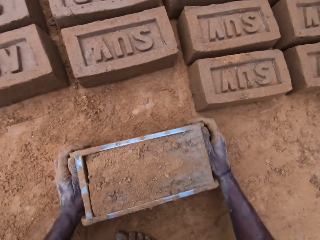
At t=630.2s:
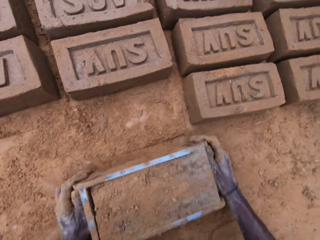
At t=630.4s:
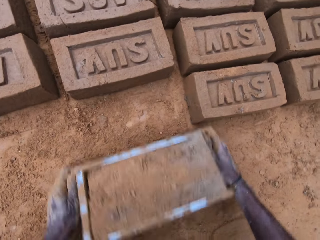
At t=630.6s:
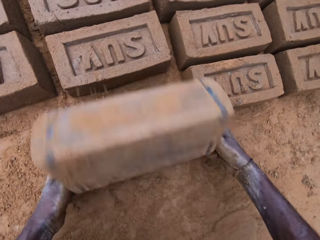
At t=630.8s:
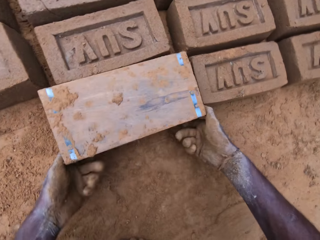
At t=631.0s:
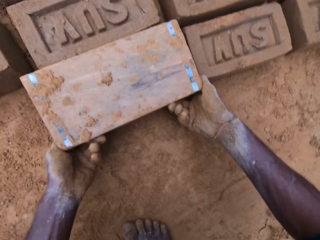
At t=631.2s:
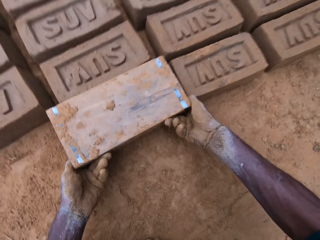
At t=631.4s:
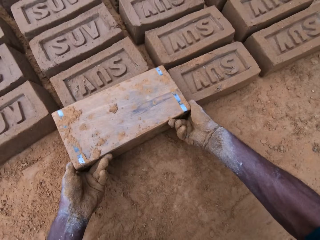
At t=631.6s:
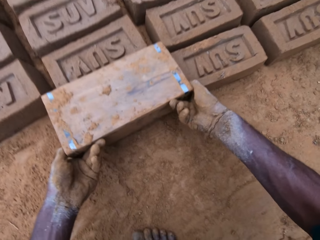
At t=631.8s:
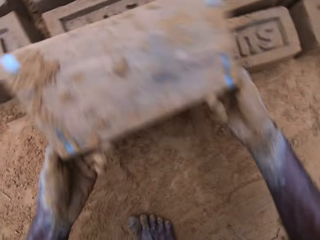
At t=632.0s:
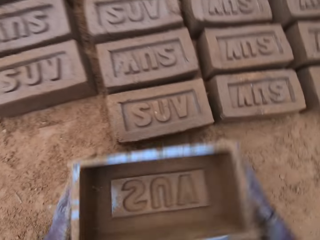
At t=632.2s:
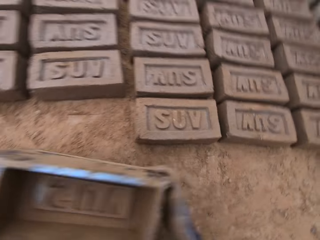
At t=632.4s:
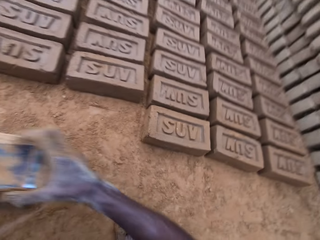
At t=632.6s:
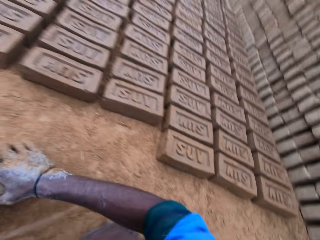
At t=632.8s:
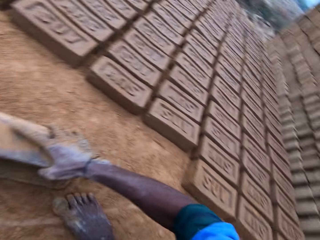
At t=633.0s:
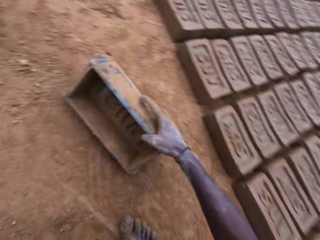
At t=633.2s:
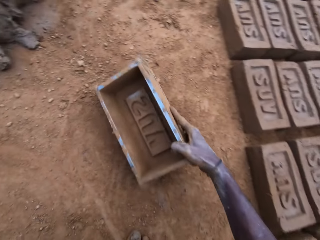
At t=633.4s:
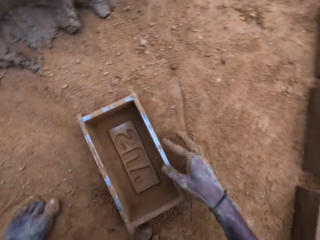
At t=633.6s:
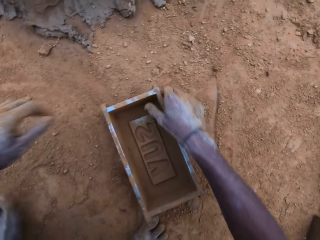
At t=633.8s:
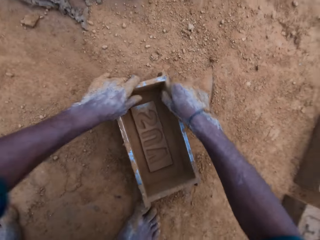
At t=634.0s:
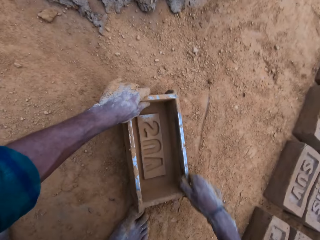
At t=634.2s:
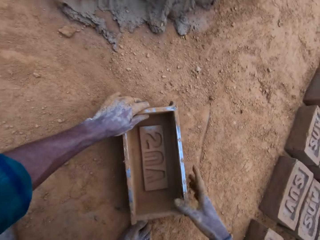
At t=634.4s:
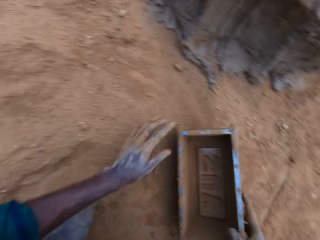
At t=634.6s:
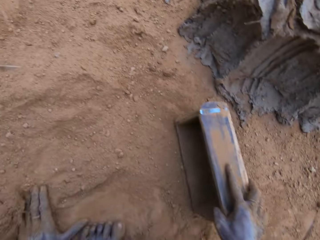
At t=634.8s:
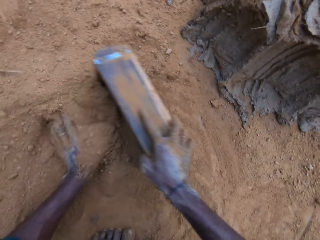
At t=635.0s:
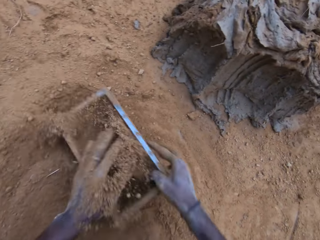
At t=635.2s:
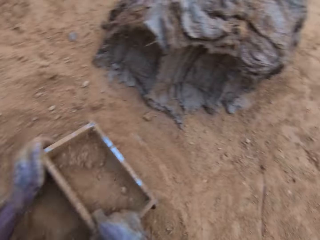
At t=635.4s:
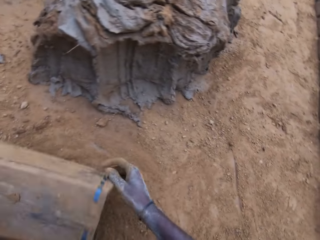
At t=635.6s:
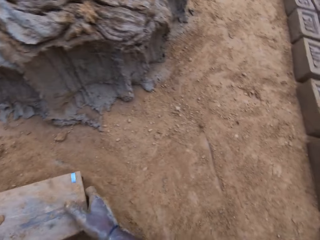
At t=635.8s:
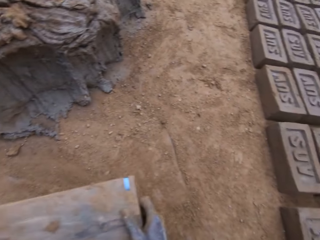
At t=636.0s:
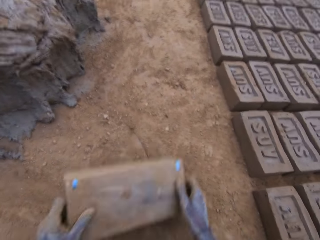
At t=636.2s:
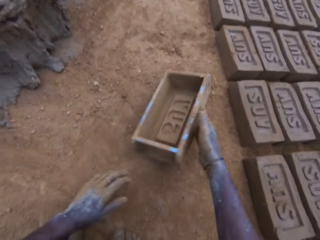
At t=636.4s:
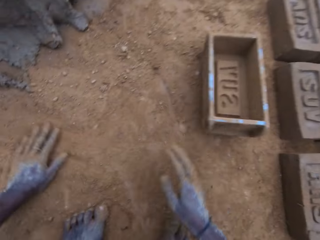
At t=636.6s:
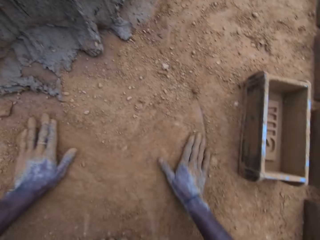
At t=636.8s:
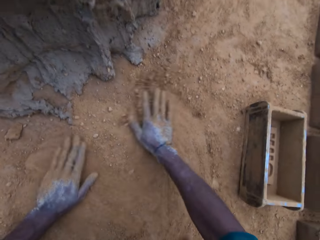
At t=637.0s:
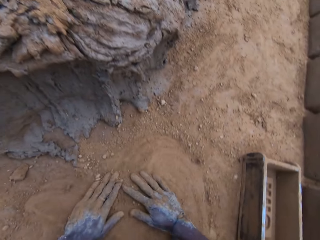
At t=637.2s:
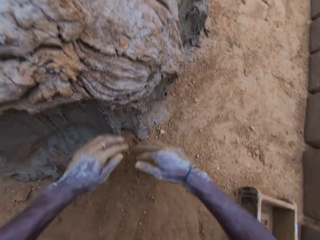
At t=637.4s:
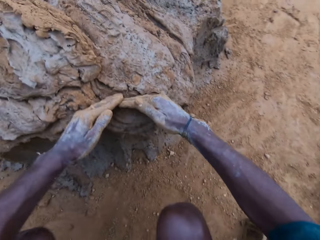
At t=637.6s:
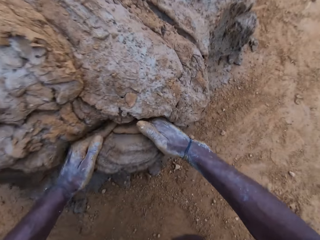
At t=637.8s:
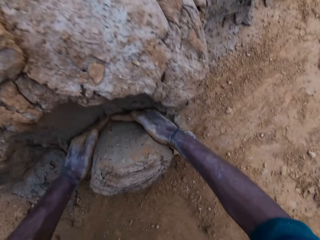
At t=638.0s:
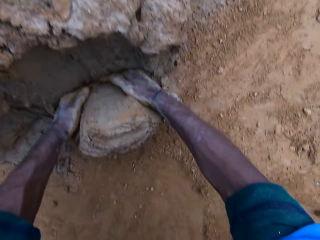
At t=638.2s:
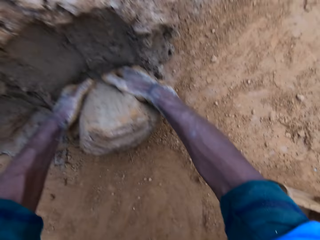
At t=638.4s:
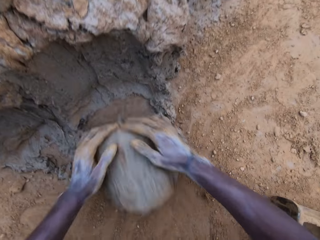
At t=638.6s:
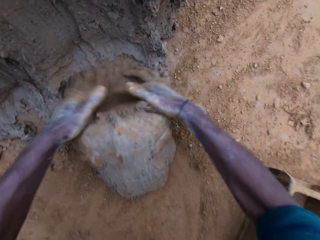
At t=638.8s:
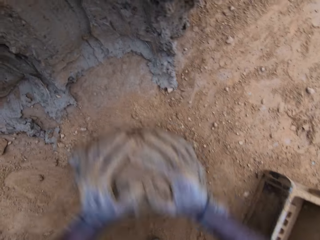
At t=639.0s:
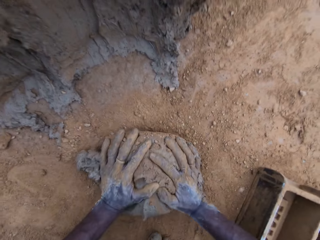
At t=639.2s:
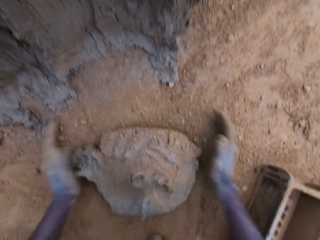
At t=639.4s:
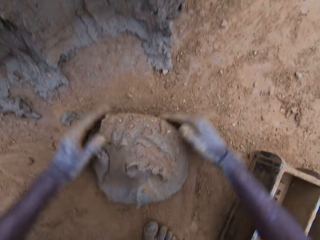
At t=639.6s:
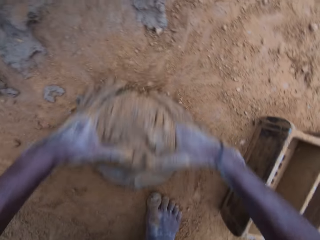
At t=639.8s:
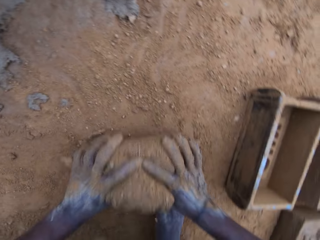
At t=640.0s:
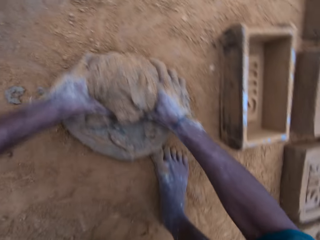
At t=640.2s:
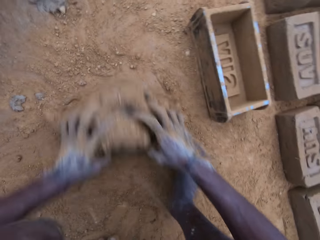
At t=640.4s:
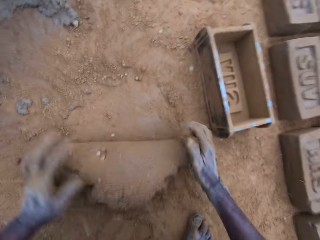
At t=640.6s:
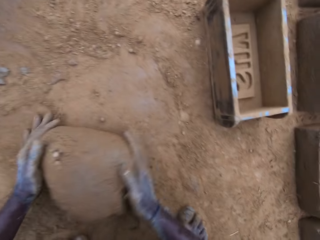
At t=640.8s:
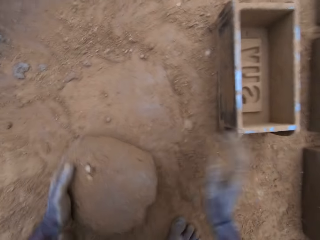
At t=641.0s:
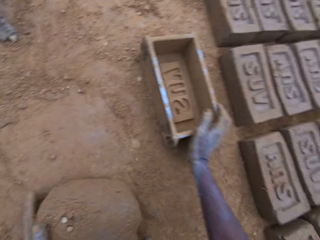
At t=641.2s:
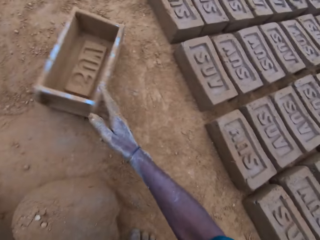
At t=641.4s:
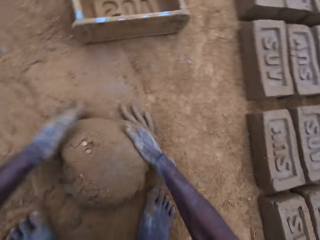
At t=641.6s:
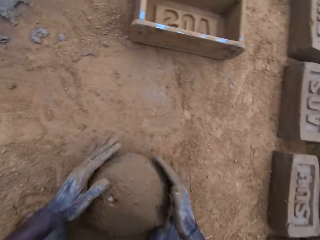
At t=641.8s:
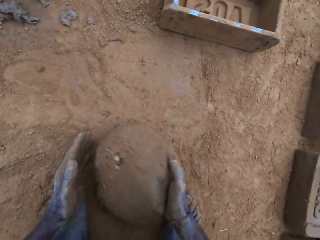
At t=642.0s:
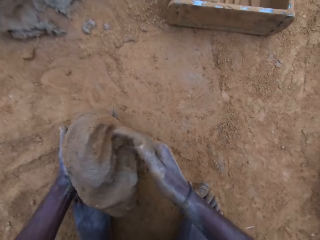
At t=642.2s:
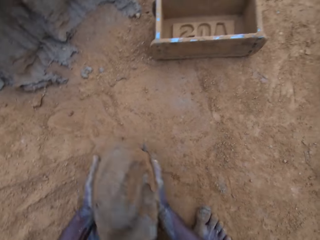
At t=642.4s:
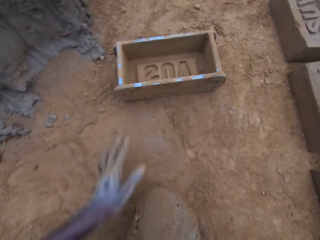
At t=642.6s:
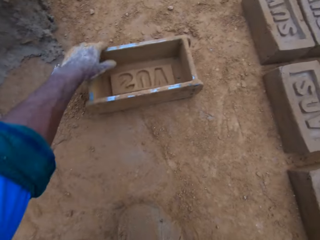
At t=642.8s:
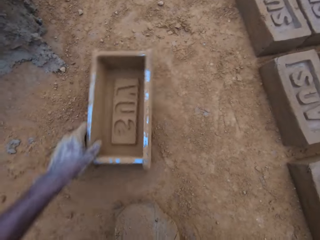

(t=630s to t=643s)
The camera wearer drops the mold. He turns the mold. He removes the mold from the block gently. He drops the mold on the ground. He cleans the edges of the mold with his hands. He wipes the mold with soil. He fills the mold with sand. He pours the sand away. He drops the mold. He rubs his hands on the ground. He spreads the soil on the ground. He scoops mortar or mud with his hands. He rolls the mud on the ground. He mixes the mortar on the ground. He pushes the mold on the ground. He lifts the mold.

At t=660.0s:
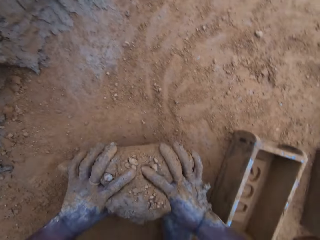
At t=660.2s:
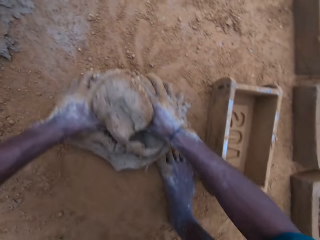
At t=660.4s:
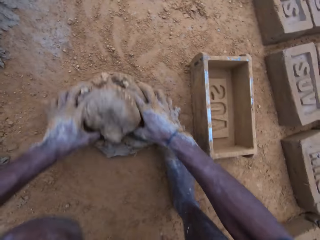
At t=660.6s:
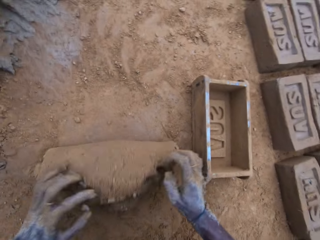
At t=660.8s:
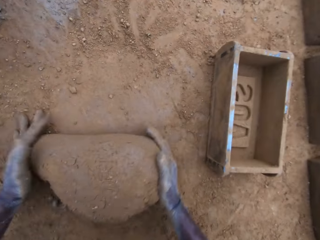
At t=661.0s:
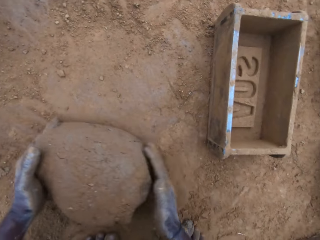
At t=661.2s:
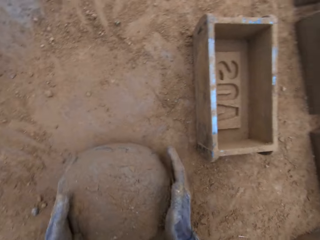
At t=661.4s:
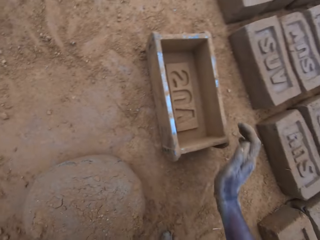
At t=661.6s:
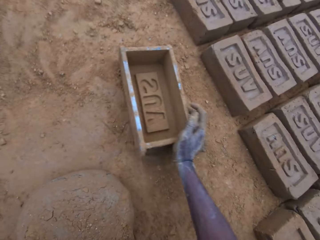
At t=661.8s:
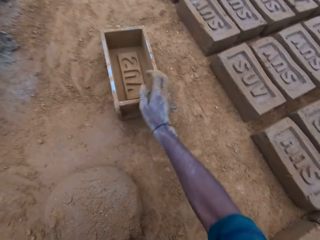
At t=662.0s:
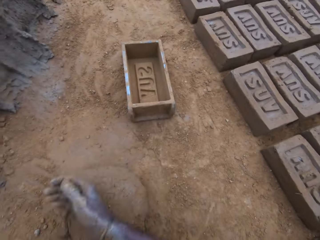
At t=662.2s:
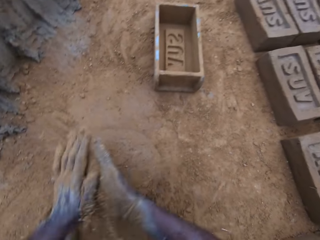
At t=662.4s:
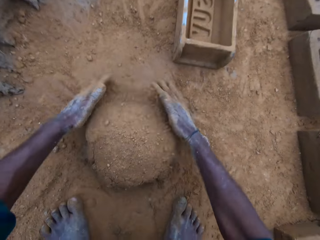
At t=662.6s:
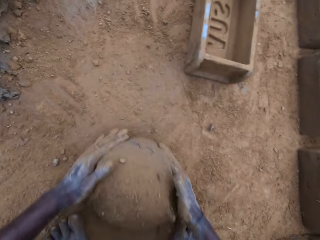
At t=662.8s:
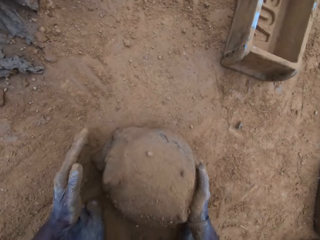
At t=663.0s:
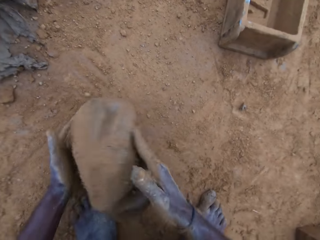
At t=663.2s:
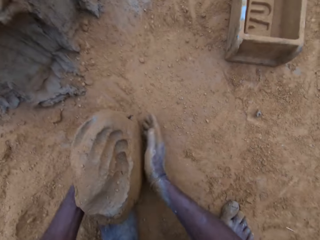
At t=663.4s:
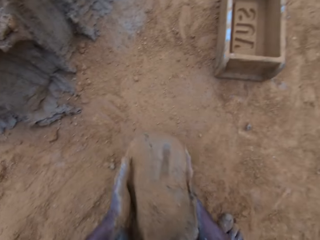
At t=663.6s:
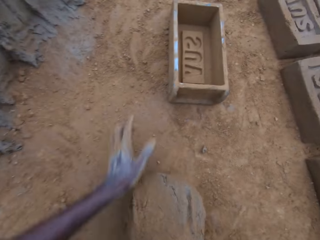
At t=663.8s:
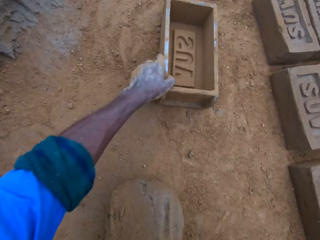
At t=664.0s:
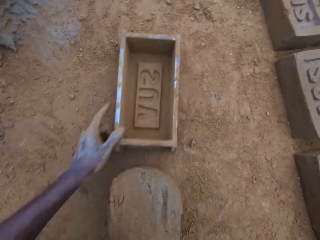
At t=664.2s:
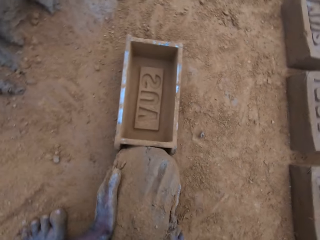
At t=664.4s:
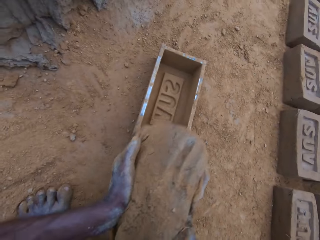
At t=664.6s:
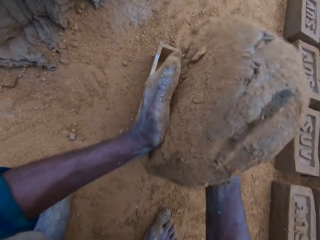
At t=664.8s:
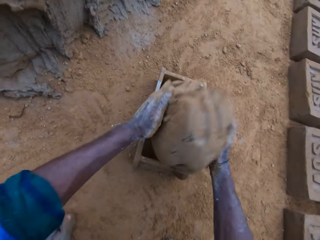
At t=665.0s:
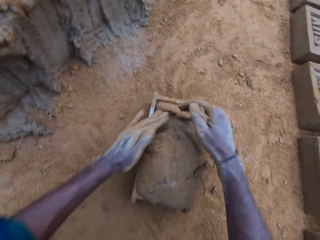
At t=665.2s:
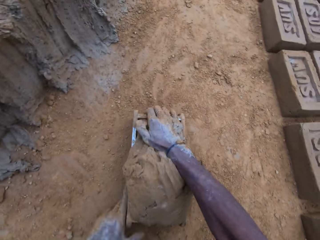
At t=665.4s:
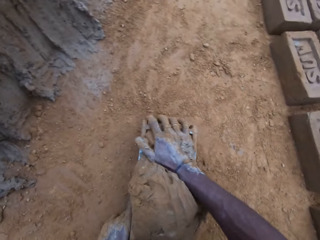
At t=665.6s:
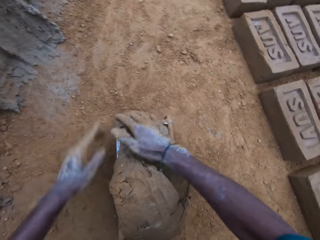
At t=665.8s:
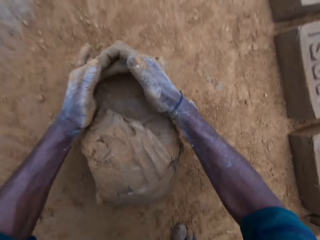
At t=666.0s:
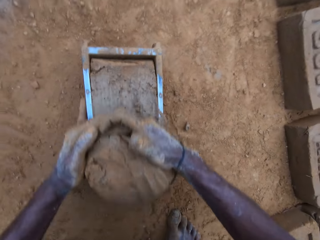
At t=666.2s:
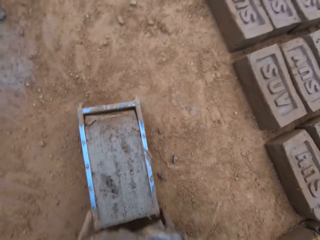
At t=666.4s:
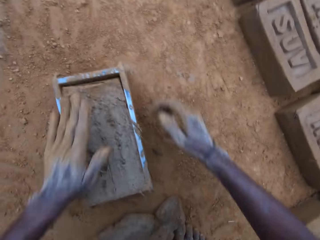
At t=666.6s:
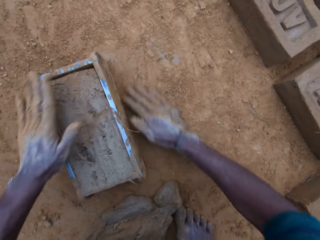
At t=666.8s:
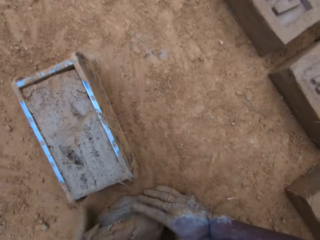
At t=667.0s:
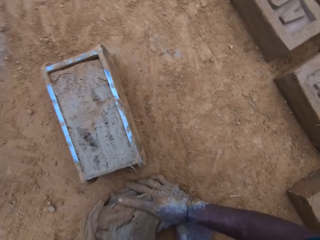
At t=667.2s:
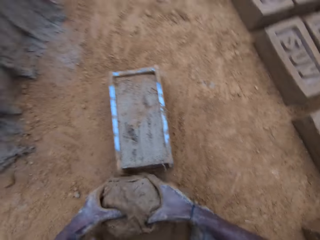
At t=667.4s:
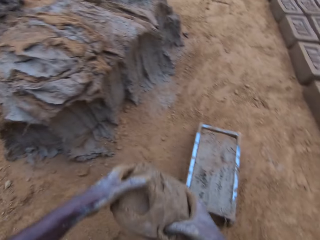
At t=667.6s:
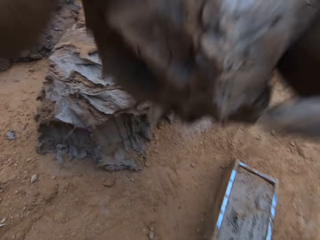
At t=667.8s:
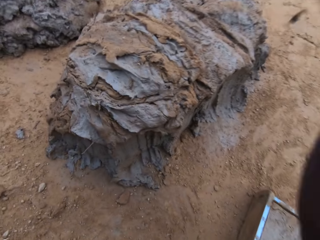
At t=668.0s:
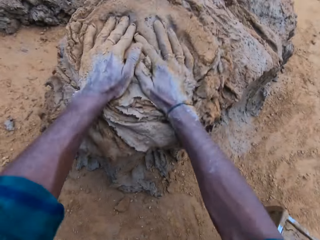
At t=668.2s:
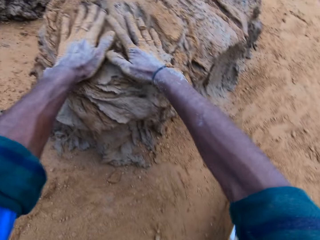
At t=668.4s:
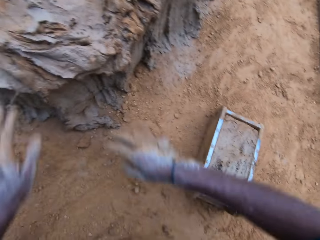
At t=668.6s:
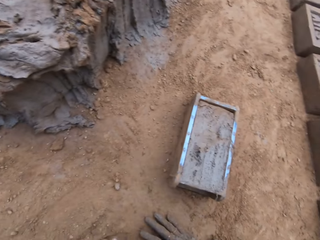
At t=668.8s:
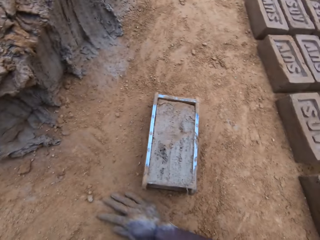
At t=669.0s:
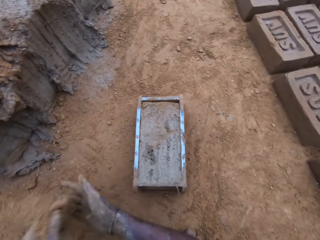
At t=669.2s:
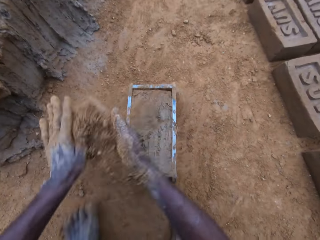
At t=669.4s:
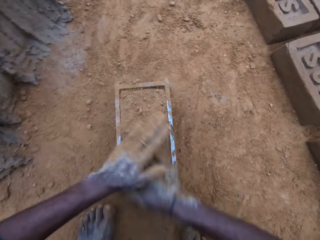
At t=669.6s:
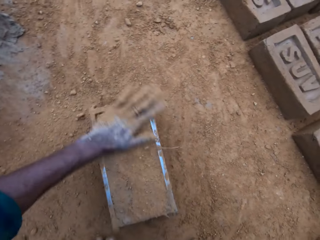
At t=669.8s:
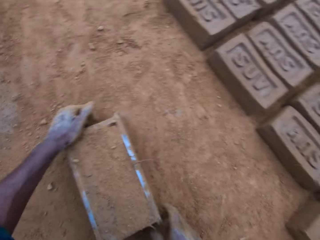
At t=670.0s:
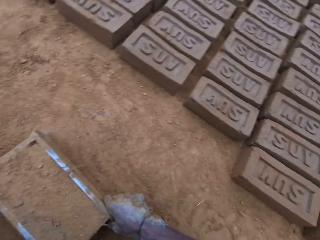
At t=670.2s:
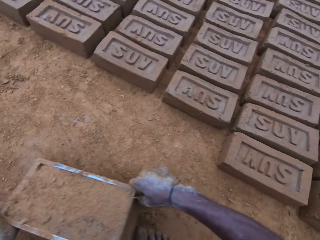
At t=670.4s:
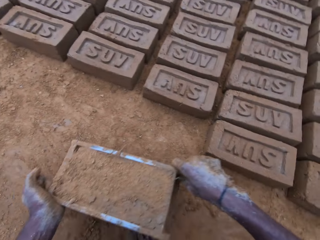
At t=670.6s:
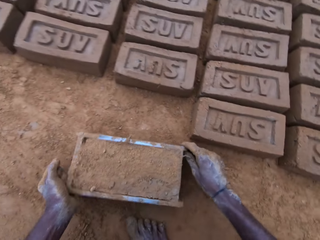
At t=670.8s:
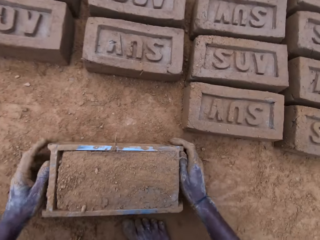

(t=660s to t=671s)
The camera wearer pushes the mold on the ground. He shifts the mortar or mud. He sprinkles soil on the mud. He carries the mortar. He pulls the mold closer. He drops the mortar in the mold. He compresses the mud in the mold. He cuts the mud from the mold. He levels the mortar in the mold with his hands. He wipes a hand on the soil. He carries the excess mortar. He dumps the excess mortar. He wipes hands on the soil. He sprinkles the soil on the mold and spreads the soil in the mold. He carries the mold.
